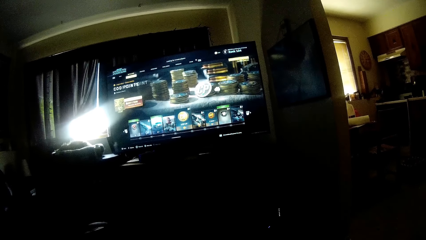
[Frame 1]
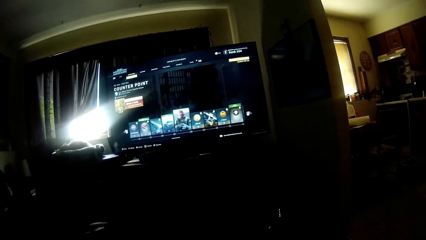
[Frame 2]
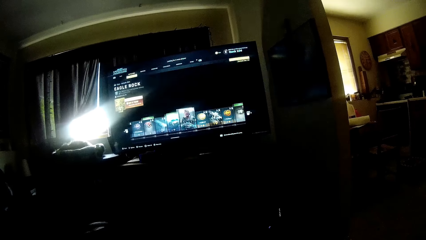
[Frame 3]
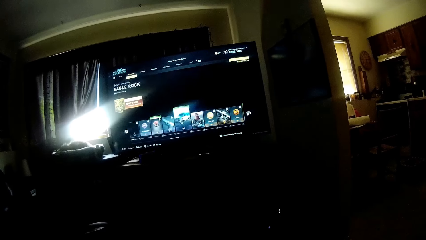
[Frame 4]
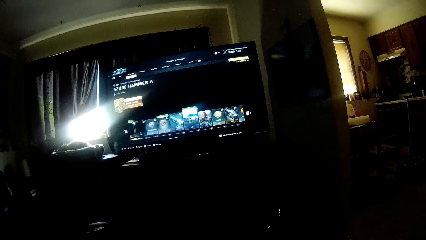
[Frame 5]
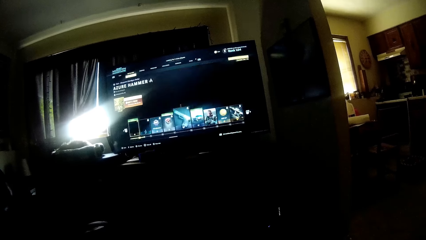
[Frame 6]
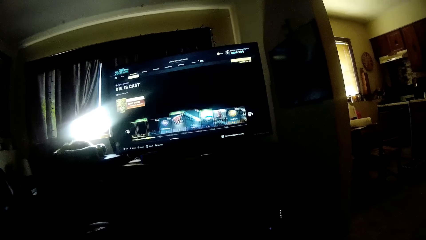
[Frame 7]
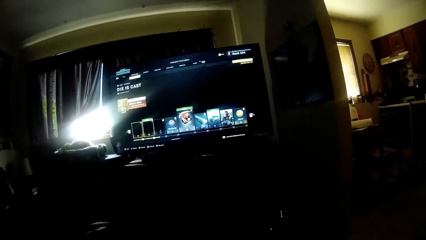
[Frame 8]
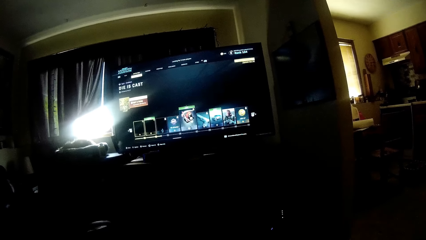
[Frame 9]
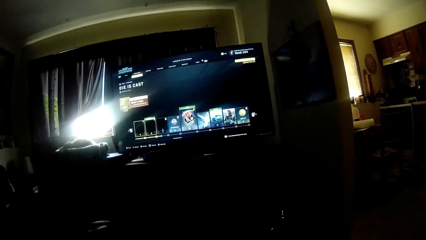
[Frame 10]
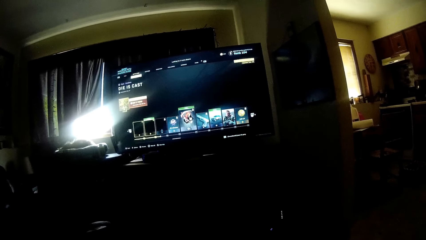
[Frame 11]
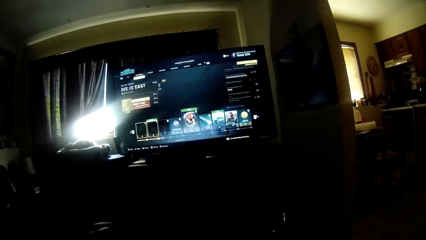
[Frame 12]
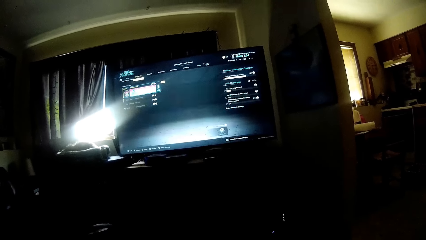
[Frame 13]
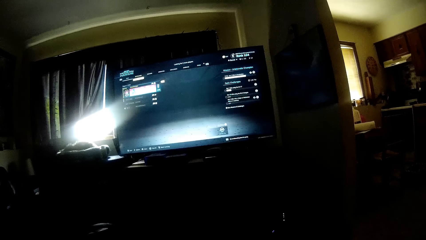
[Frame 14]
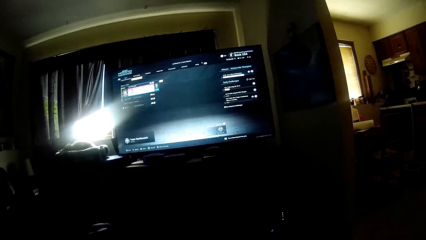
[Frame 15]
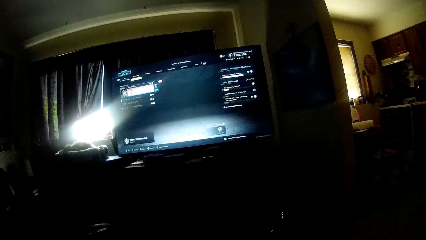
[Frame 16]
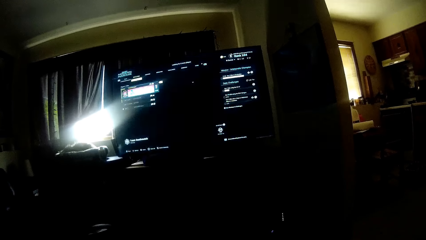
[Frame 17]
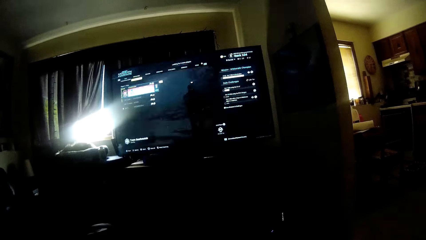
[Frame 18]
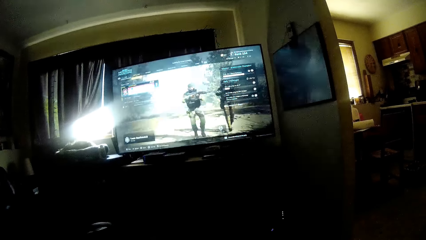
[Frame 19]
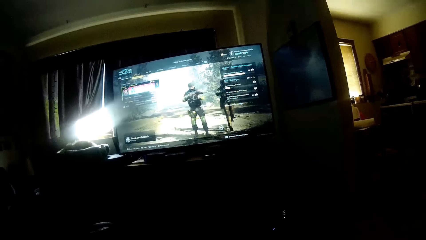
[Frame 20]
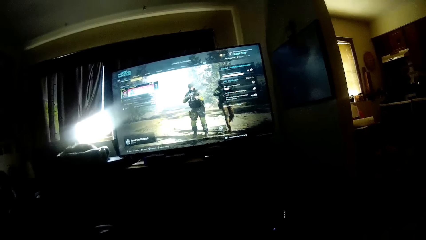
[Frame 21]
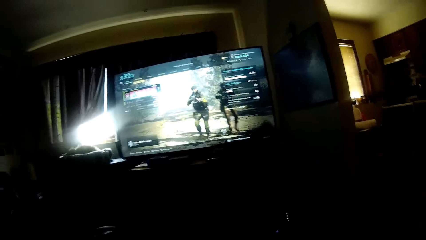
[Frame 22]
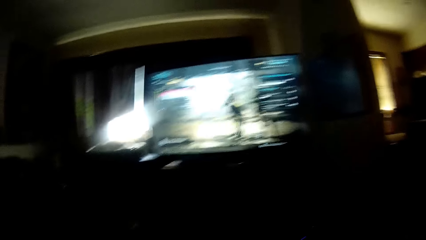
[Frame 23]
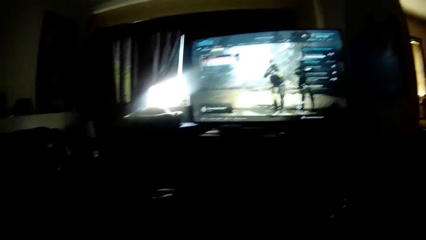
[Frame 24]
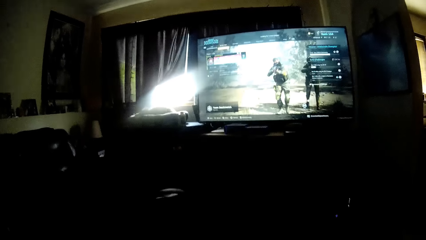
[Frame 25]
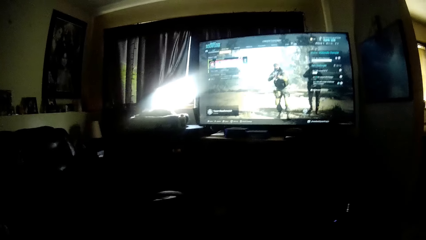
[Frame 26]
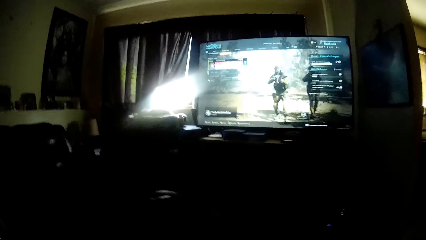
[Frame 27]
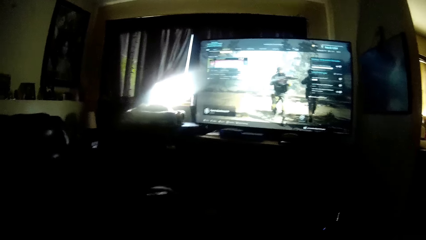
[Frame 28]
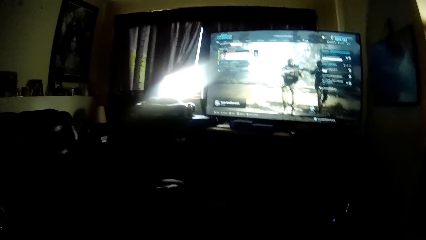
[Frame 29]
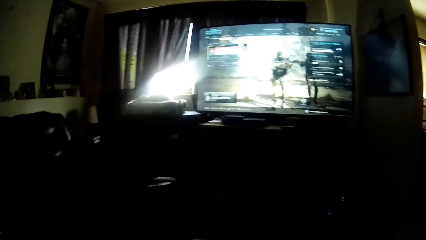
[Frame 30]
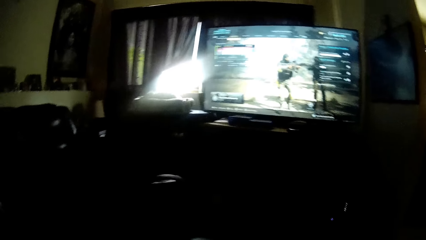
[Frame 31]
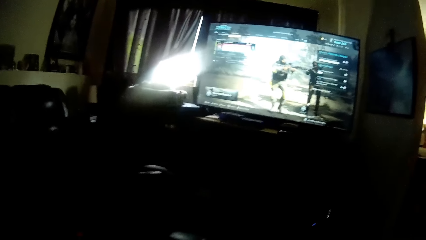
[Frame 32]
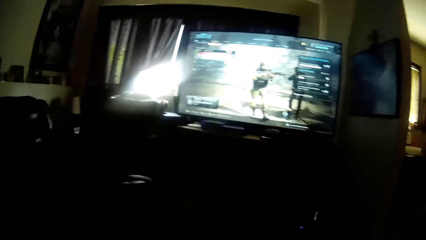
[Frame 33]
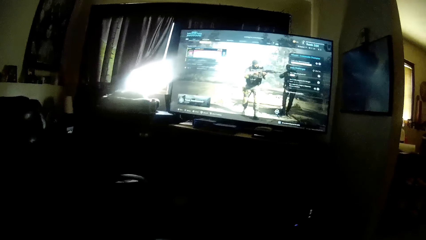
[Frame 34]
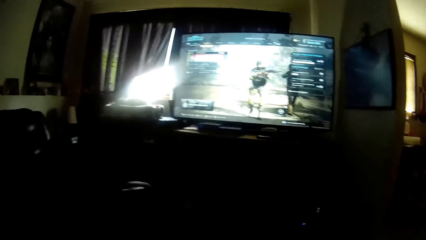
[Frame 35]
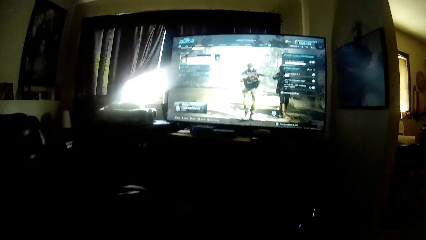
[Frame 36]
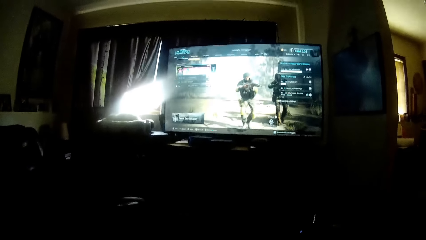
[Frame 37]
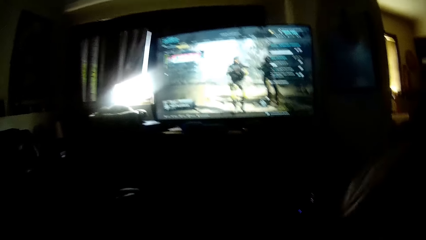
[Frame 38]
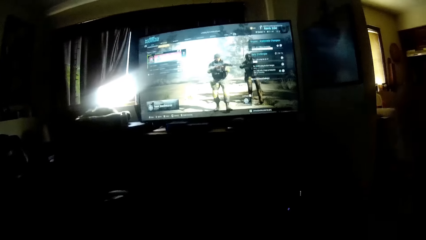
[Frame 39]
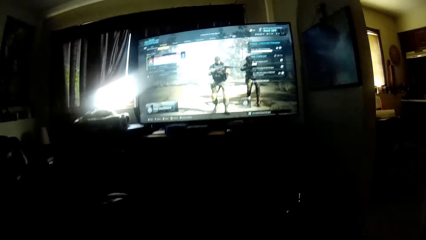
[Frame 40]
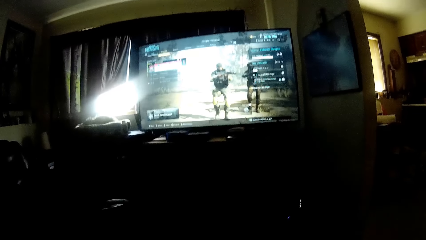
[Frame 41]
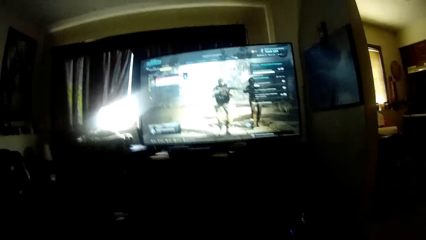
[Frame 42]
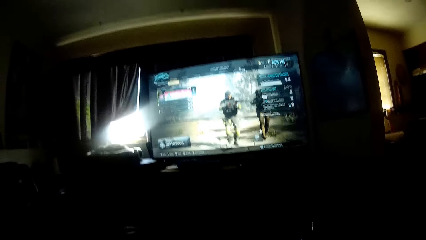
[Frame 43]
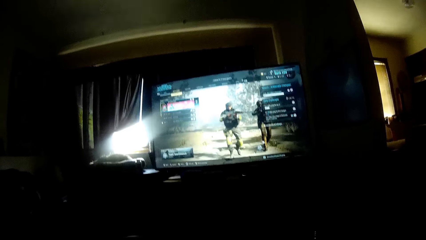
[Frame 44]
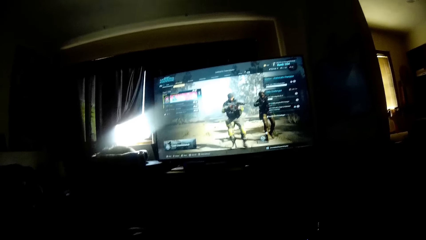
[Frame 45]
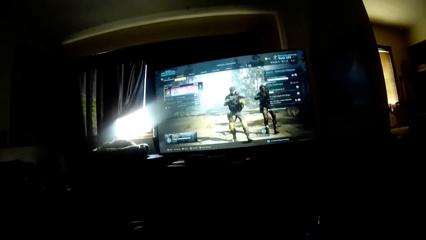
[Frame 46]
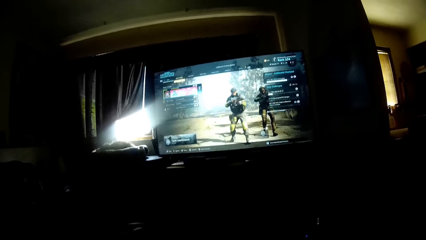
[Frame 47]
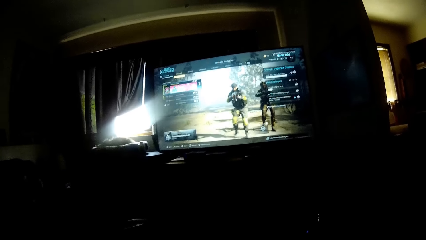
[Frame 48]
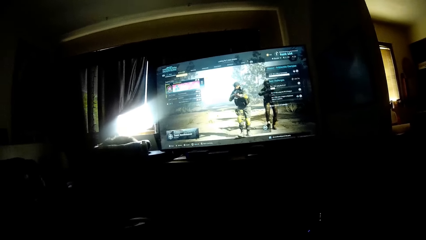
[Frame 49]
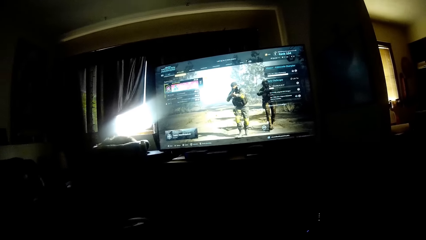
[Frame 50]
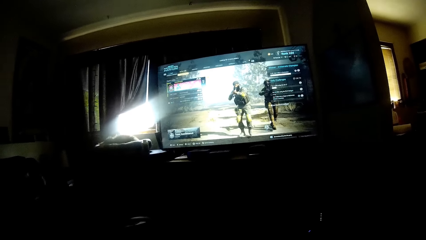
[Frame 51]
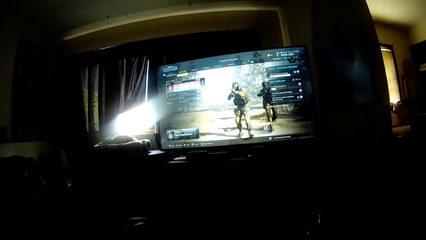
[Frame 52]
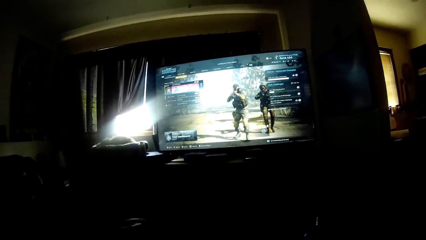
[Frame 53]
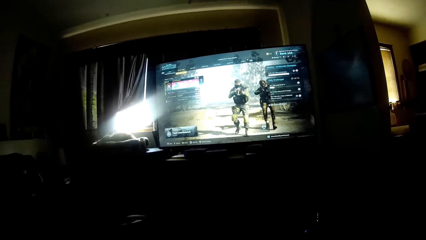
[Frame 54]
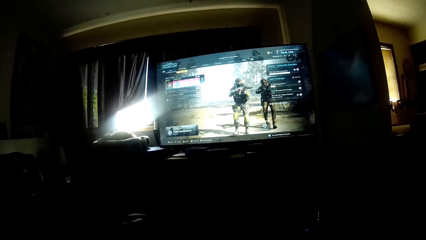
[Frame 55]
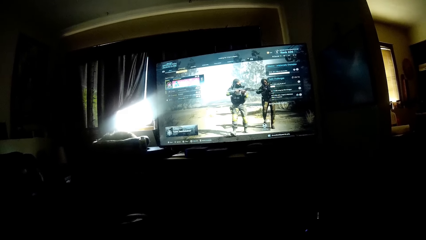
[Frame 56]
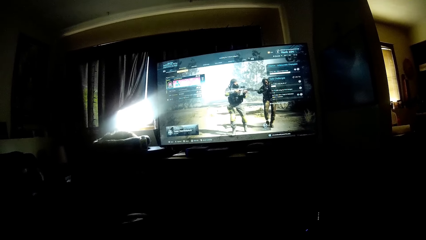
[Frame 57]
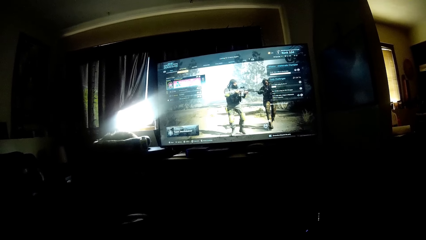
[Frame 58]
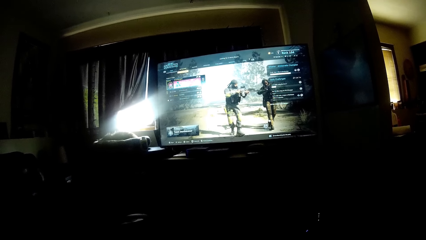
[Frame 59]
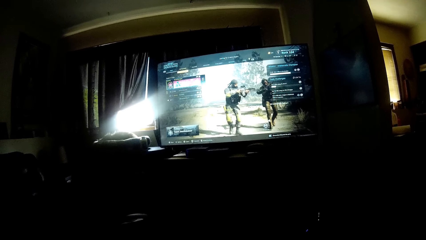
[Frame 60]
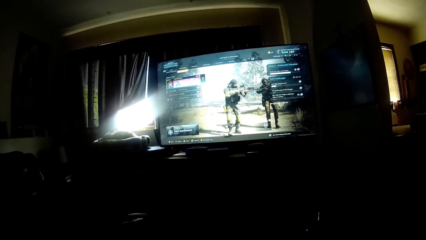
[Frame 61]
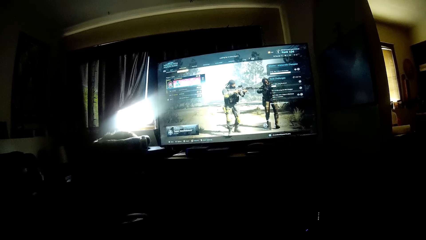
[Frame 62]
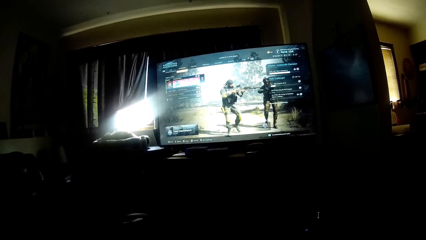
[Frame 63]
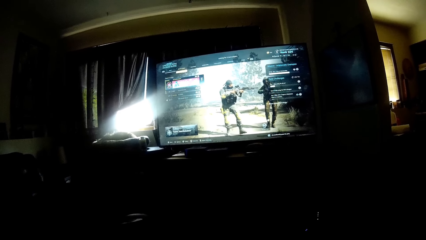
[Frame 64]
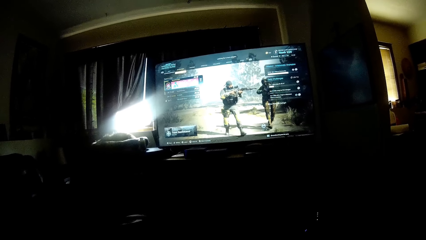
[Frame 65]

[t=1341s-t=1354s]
The camera wearer plays a game on the screen. He moves his right hand.

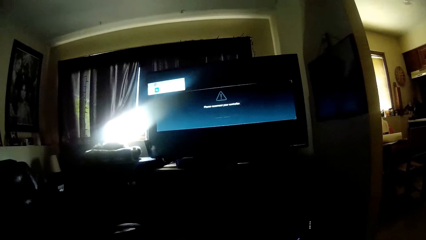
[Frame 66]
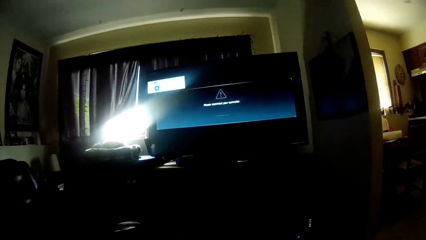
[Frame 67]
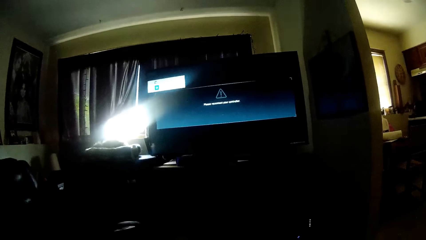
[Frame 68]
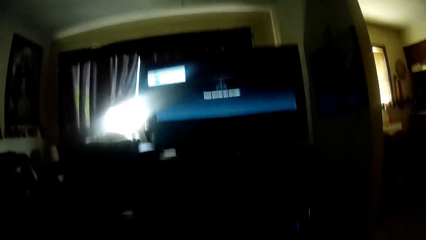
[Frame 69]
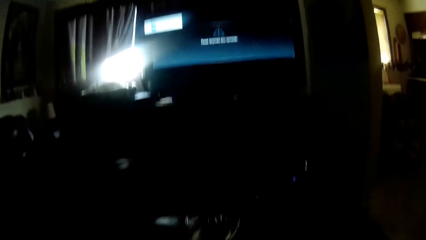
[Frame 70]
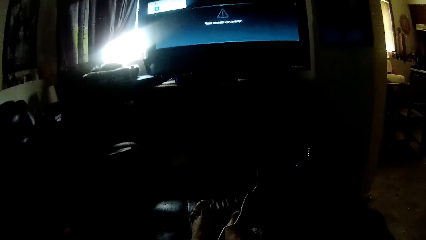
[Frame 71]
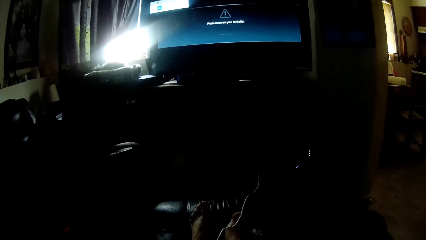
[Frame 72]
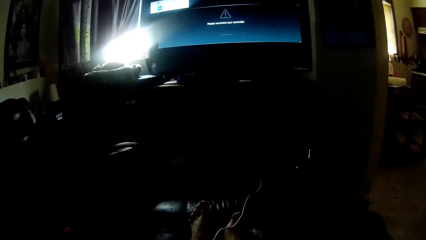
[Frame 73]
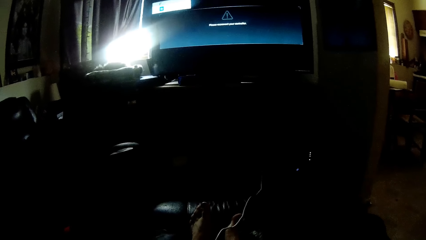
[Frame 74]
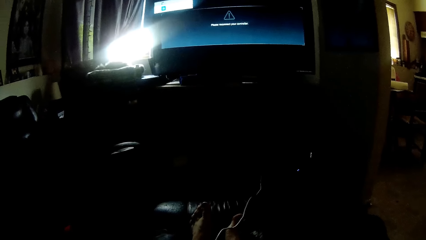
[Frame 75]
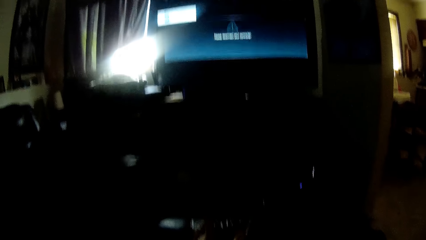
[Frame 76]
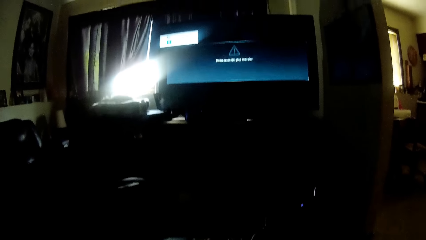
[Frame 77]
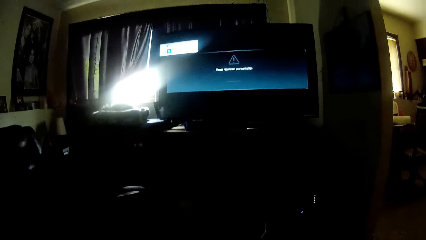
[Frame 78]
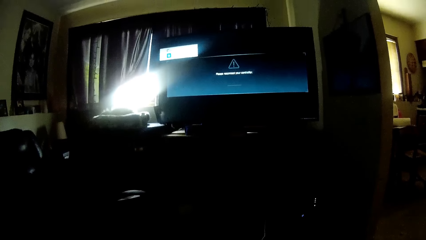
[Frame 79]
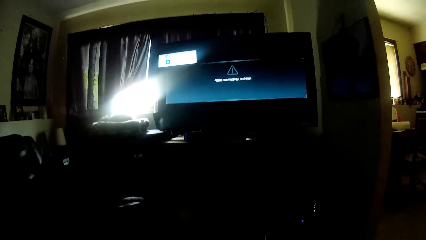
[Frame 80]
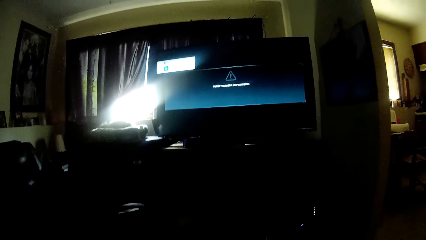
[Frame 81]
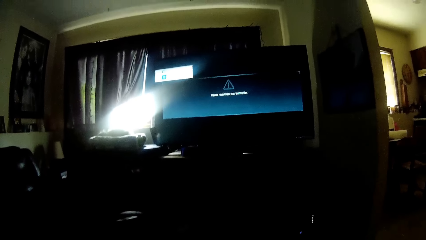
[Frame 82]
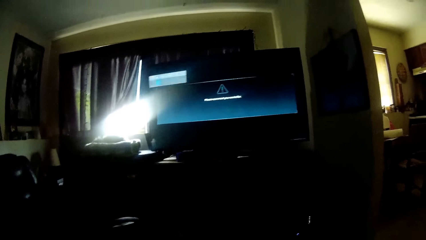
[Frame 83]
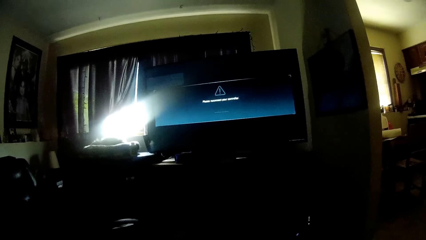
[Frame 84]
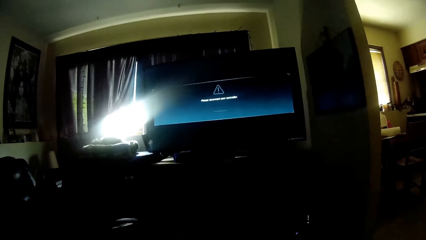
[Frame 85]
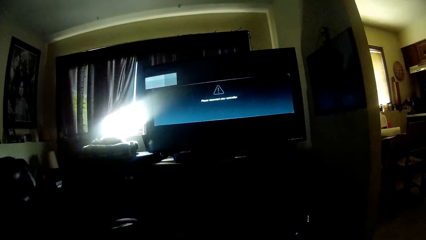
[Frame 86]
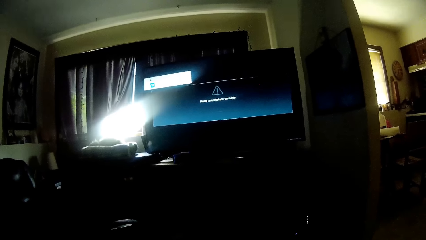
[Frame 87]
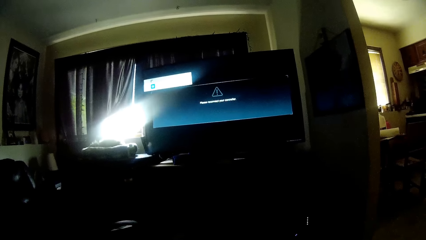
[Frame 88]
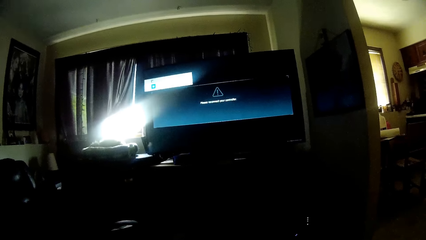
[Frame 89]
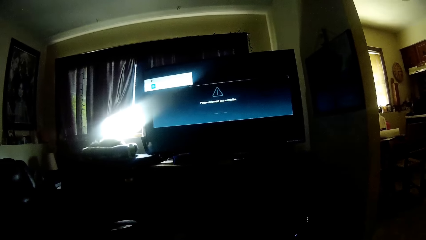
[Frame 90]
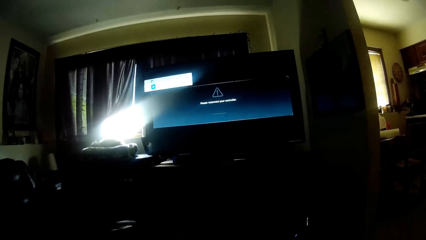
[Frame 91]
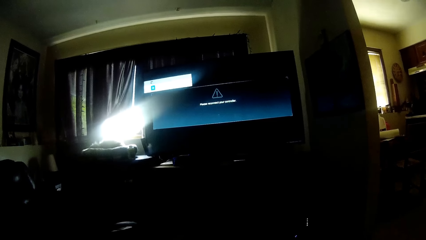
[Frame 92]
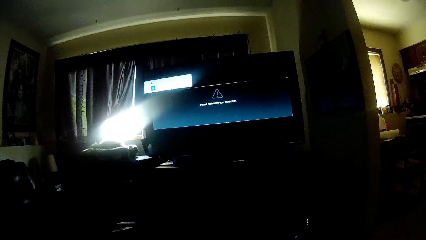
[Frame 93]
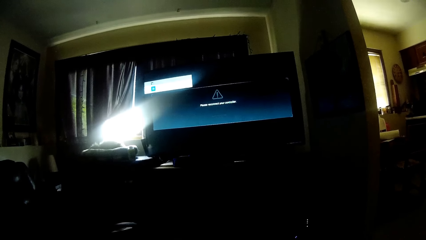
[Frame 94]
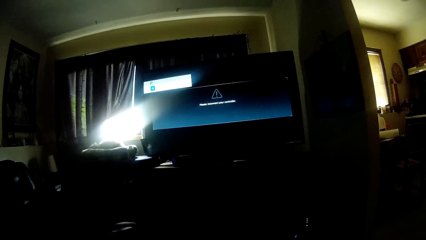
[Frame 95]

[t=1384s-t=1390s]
The camera wearer looks at his feet. He operates the television.
